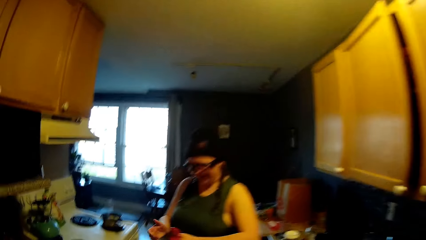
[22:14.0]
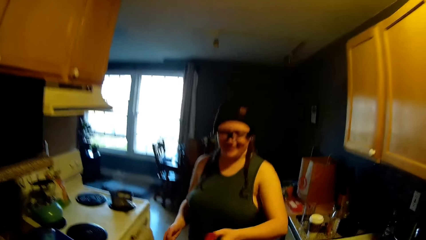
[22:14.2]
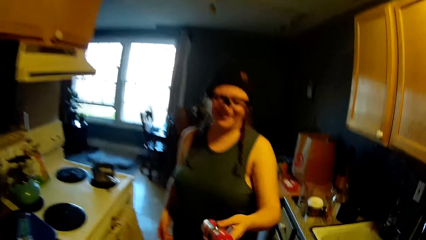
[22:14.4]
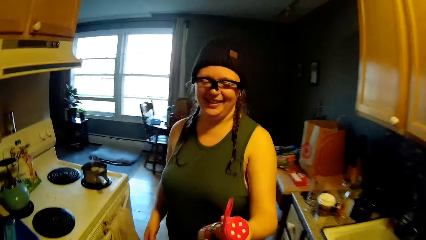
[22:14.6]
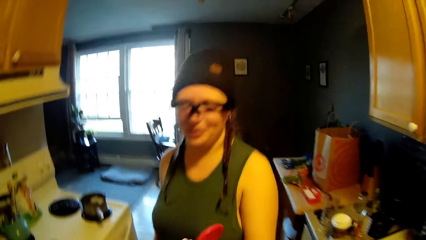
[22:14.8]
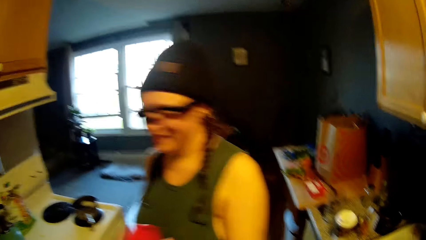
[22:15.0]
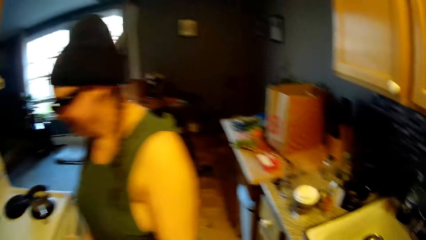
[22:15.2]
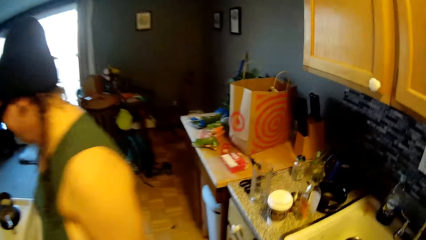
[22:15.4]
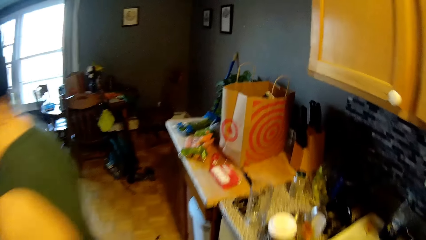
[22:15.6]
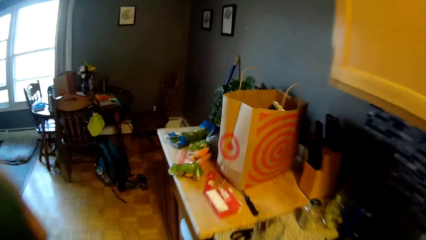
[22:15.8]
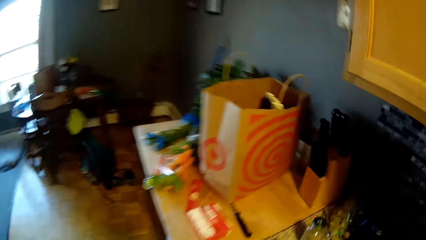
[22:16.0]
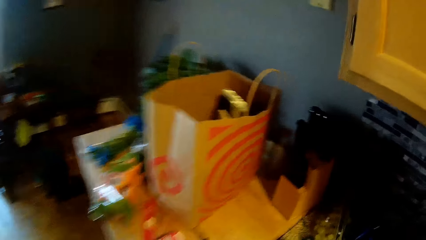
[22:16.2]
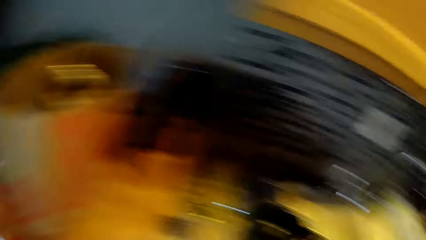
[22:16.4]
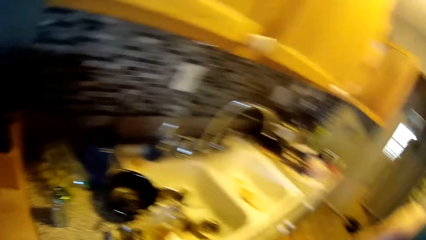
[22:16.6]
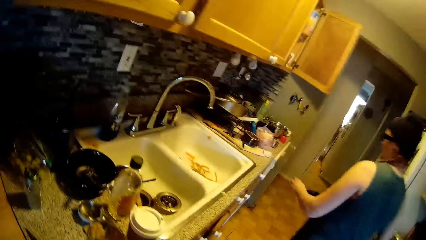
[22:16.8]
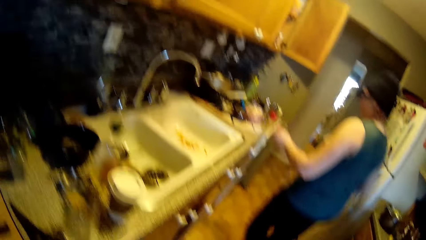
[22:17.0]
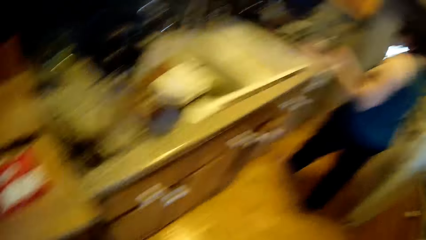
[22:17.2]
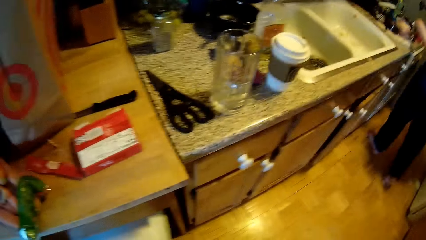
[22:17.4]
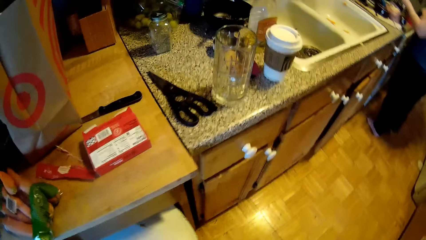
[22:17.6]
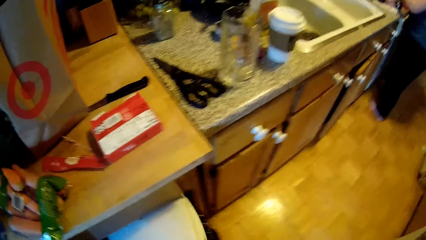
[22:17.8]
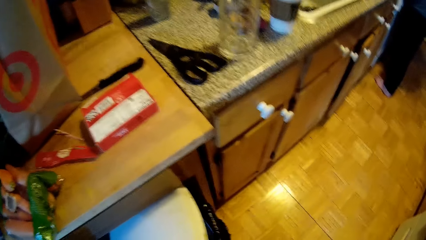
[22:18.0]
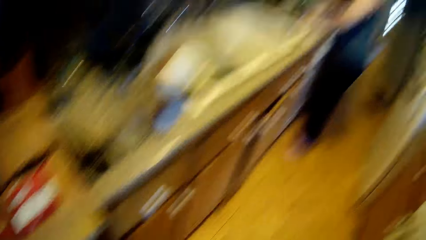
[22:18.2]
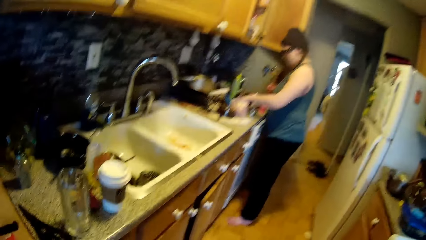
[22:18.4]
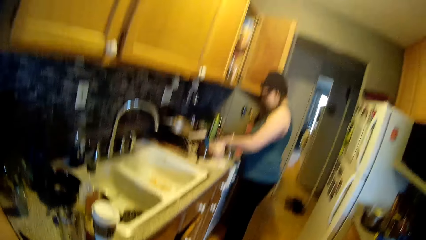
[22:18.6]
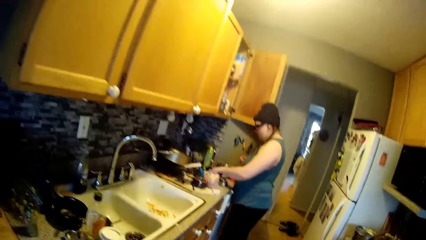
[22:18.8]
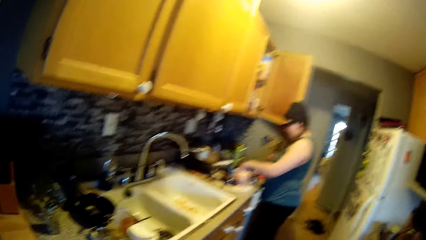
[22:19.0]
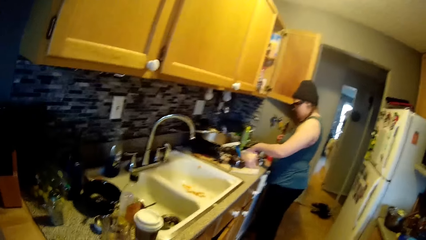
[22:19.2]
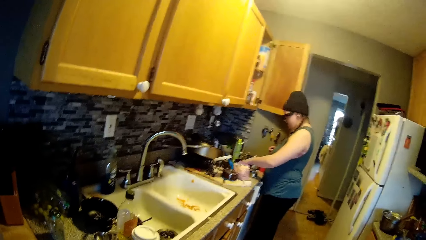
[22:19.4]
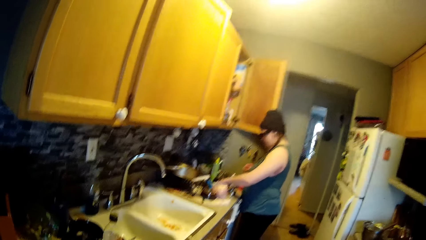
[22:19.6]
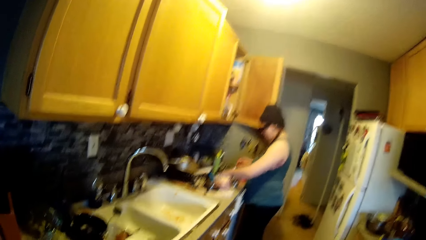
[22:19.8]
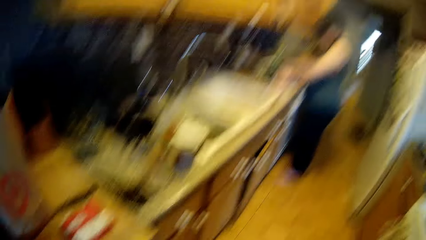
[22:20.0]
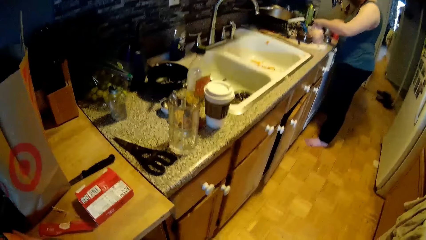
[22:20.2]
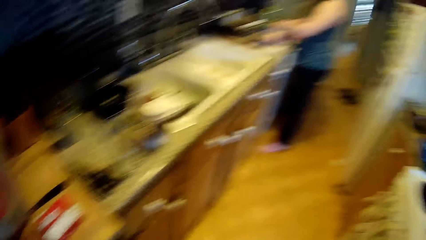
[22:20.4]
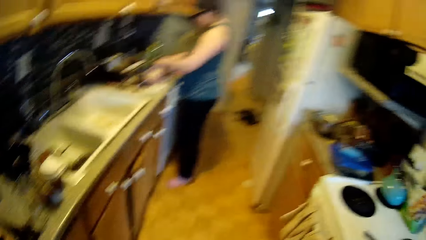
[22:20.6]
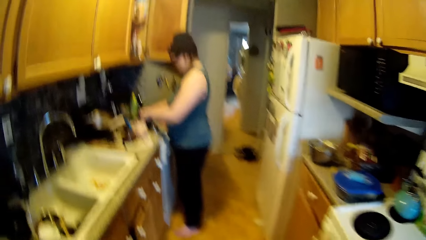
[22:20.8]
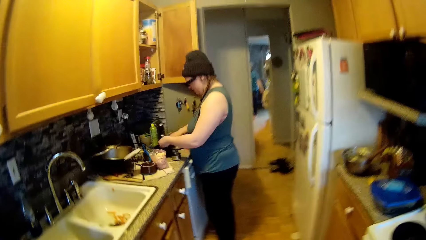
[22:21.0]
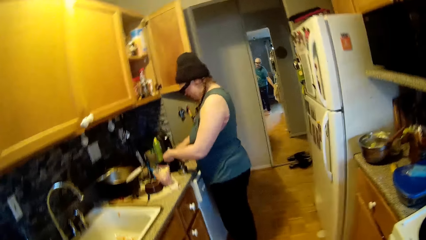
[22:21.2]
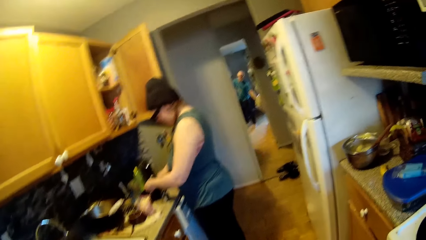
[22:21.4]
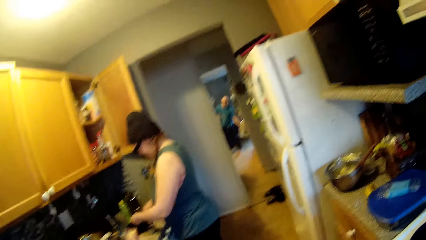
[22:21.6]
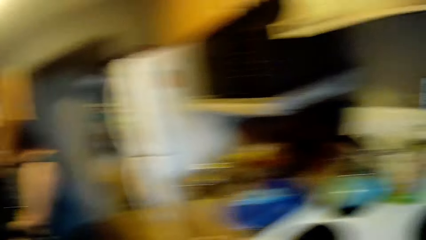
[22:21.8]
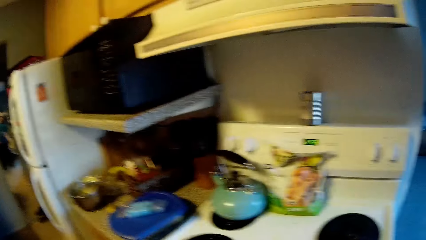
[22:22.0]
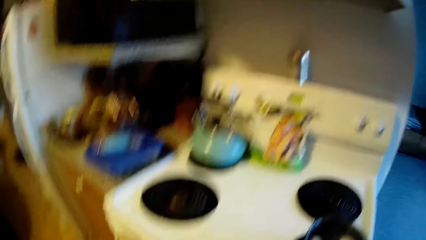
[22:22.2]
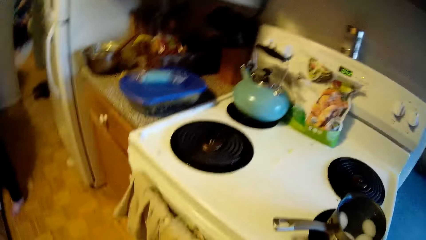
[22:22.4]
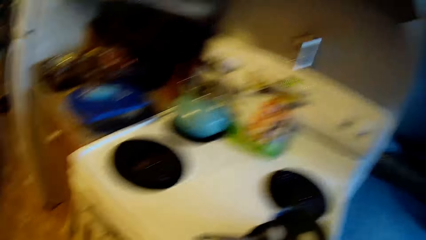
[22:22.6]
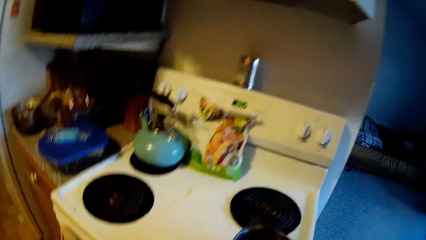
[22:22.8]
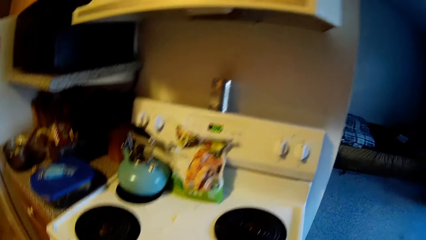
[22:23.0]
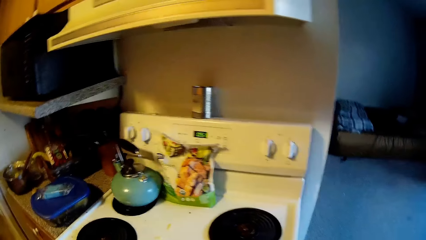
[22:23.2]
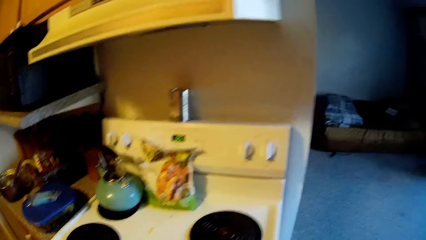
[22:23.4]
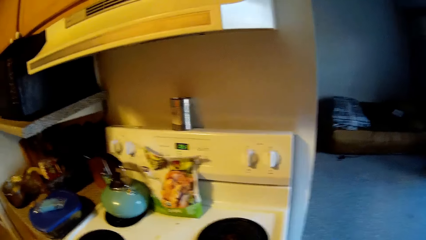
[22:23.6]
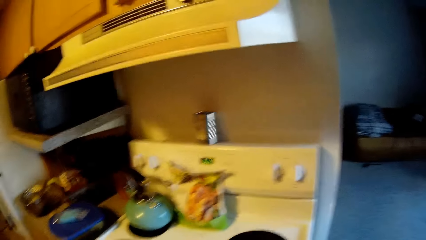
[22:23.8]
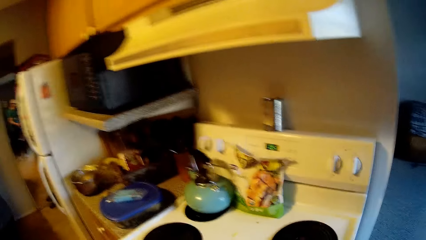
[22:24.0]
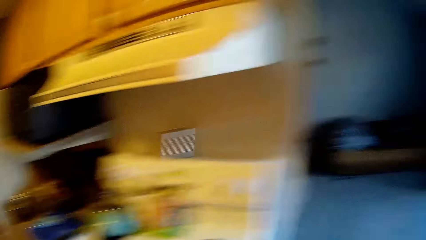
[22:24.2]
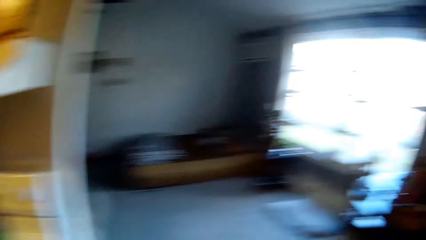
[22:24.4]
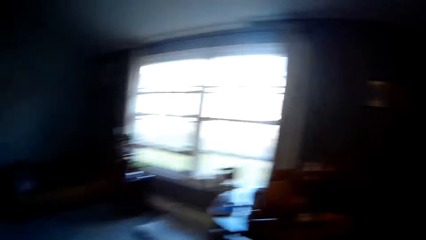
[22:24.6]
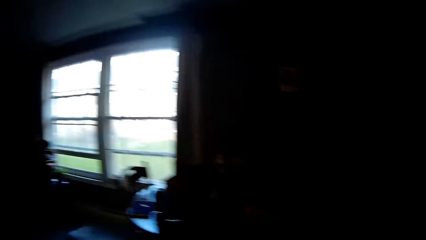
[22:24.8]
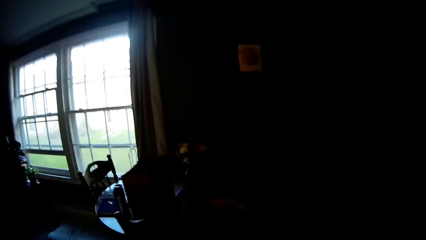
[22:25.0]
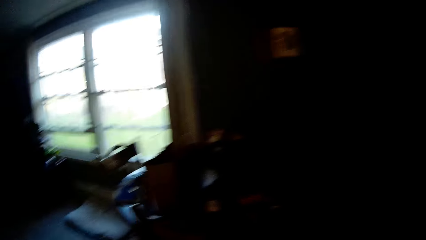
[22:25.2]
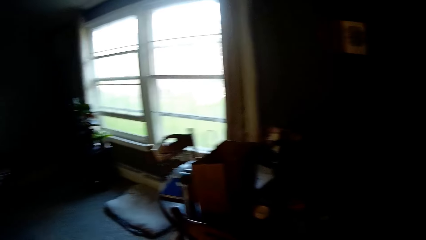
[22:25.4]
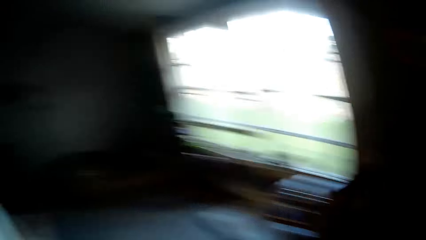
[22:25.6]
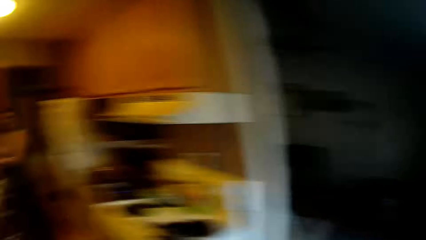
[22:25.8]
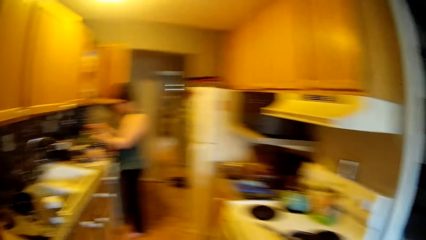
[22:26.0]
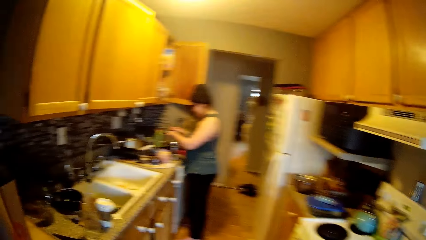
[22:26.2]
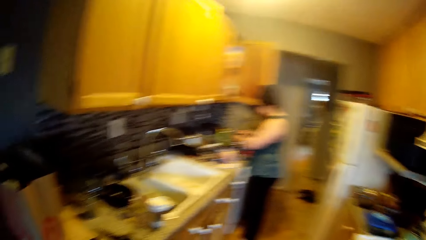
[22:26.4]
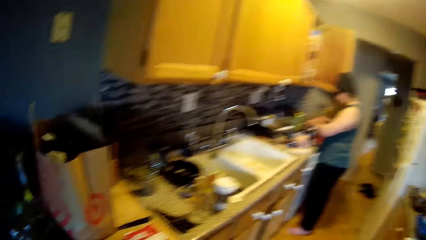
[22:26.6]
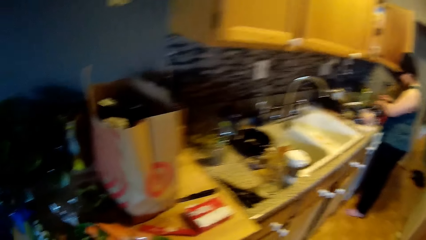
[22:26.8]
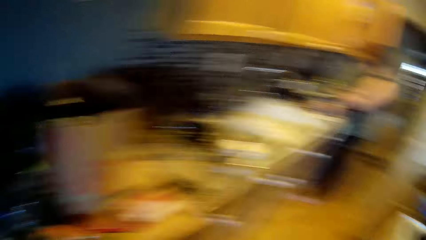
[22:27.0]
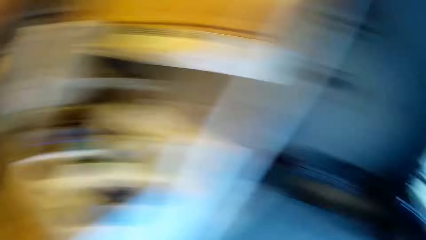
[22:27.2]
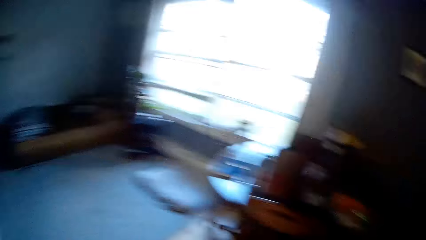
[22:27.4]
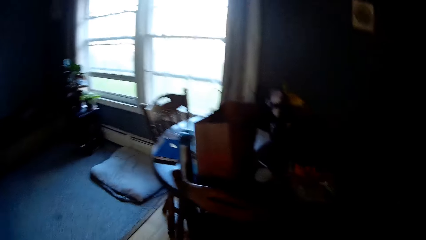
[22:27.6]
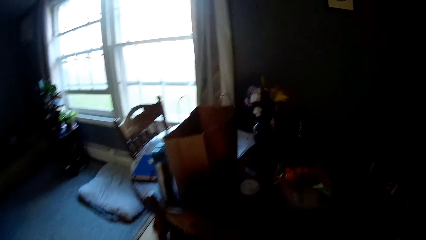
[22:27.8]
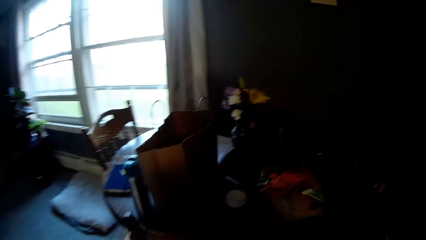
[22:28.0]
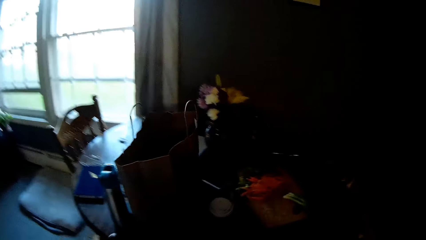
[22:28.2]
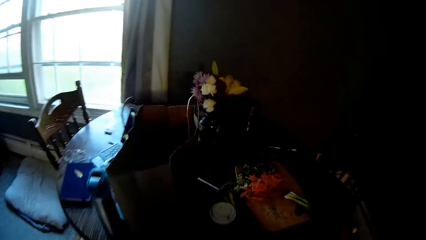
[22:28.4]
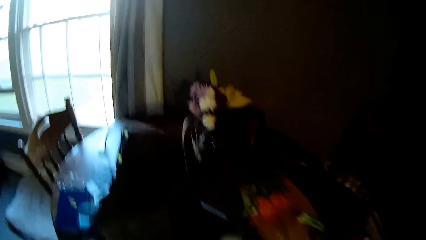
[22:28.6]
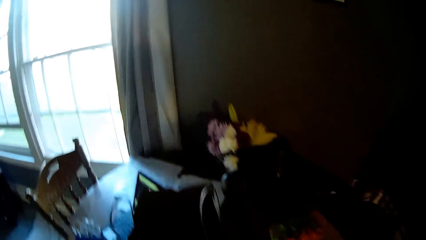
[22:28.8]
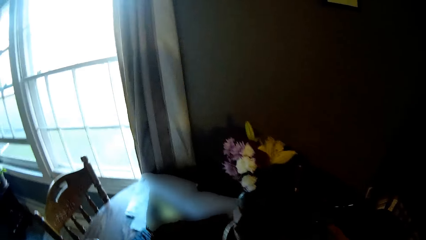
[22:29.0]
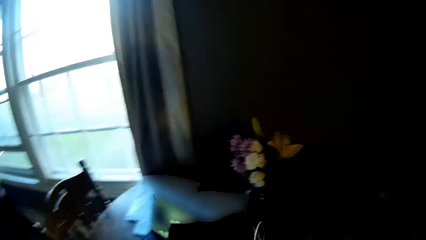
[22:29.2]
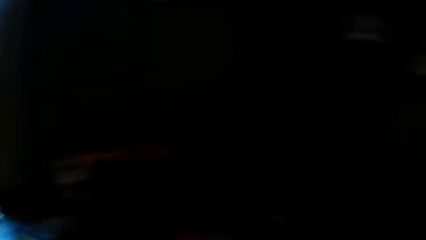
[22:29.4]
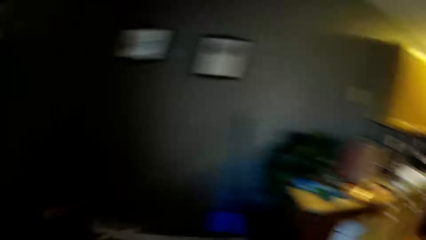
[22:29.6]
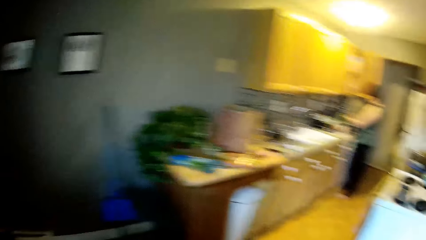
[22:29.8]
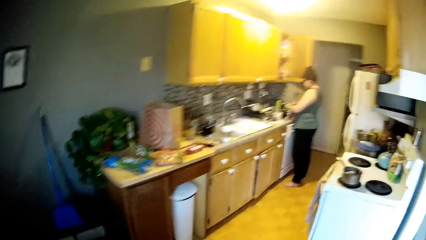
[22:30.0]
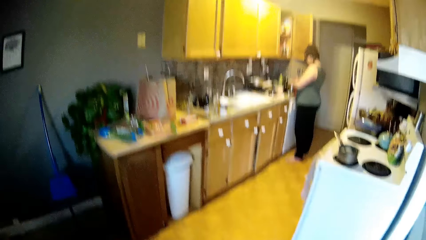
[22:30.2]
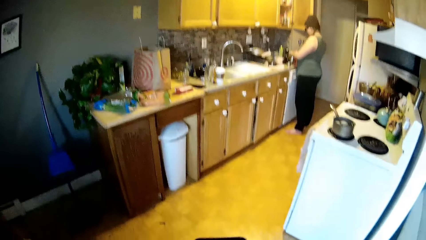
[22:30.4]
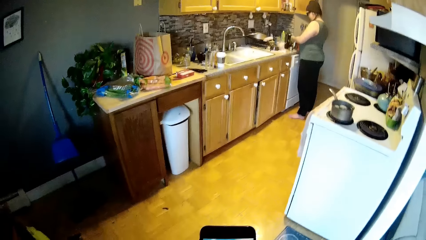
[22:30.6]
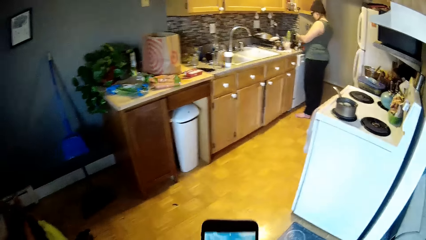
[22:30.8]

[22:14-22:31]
The camera wearer looks around the kitchen. A woman holds something. The camera wearer picks something and walks around the kitchen. The woman walks around the kitchen. The camera wearer opens a drawer in the kitchen with his left hand. He closes something. He converses with the woman. The woman puts her left hand in the plate on the kitchen countertop. The woman fixes something. The camera wearer walks around the house. He converses with the woman. The woman fixes something. The camera wearer walks around the house. He converses with the woman.
